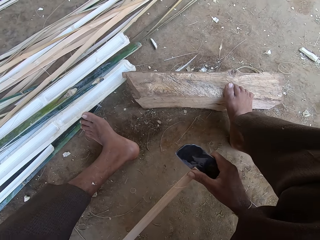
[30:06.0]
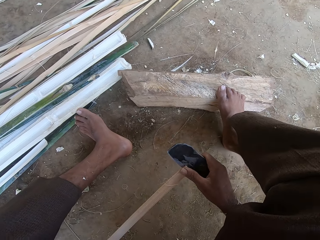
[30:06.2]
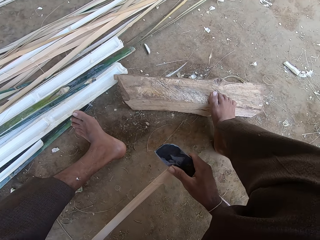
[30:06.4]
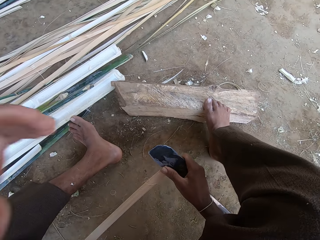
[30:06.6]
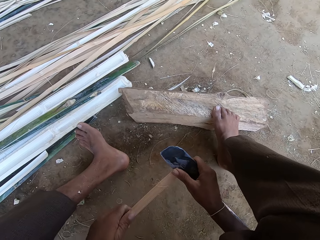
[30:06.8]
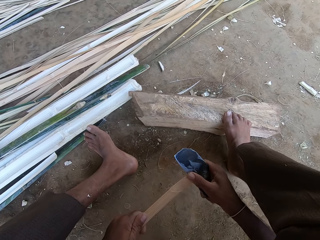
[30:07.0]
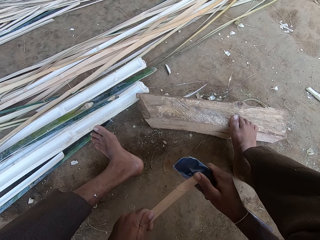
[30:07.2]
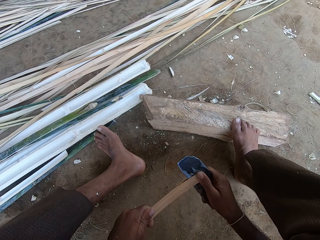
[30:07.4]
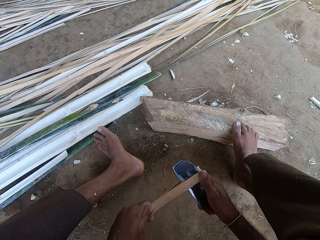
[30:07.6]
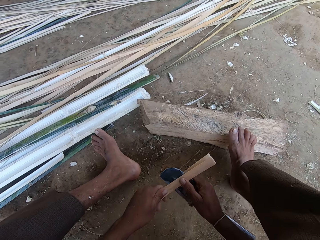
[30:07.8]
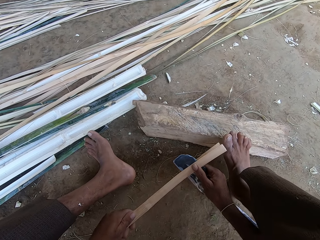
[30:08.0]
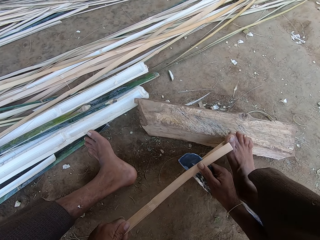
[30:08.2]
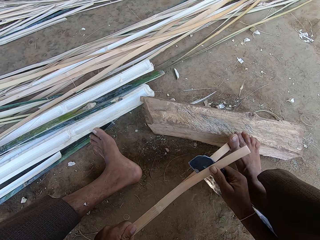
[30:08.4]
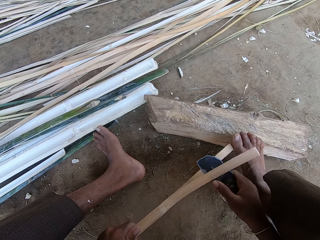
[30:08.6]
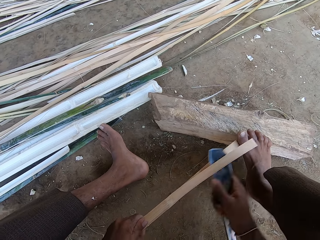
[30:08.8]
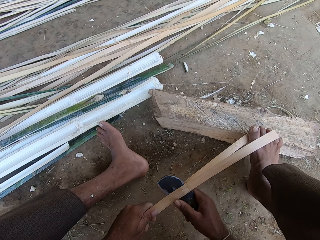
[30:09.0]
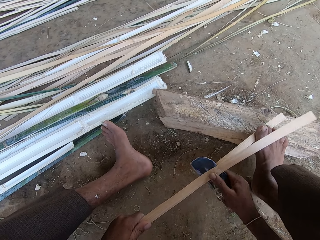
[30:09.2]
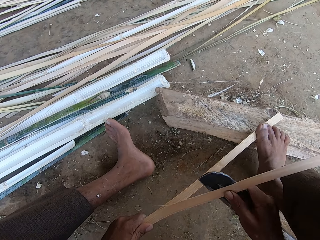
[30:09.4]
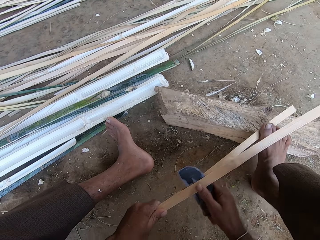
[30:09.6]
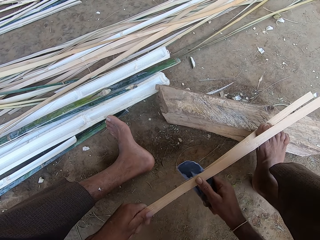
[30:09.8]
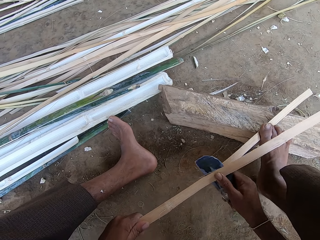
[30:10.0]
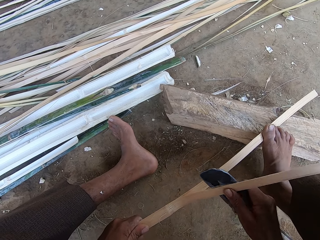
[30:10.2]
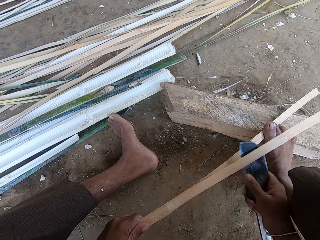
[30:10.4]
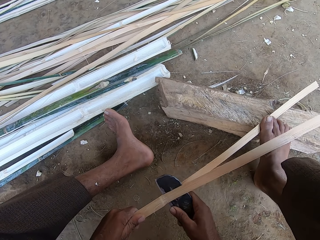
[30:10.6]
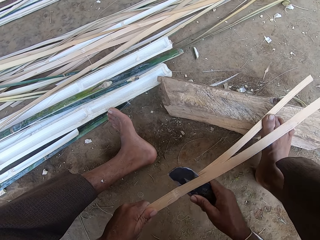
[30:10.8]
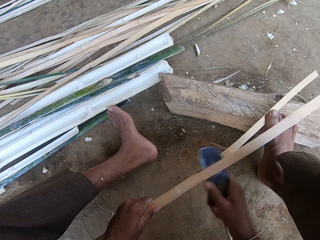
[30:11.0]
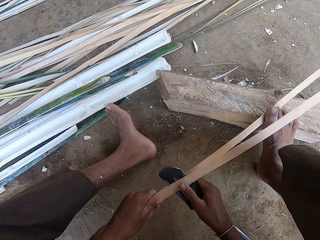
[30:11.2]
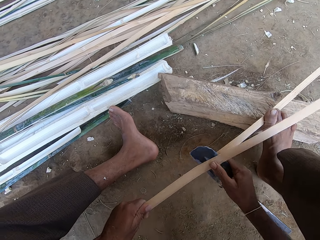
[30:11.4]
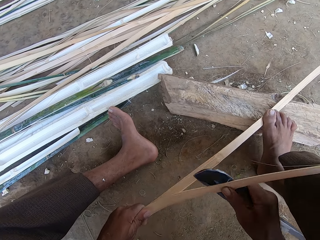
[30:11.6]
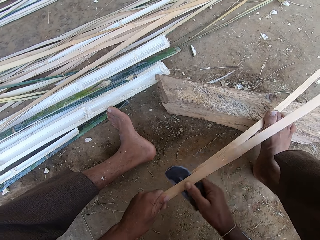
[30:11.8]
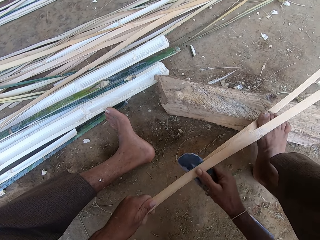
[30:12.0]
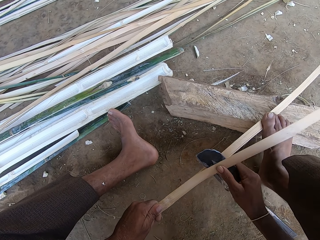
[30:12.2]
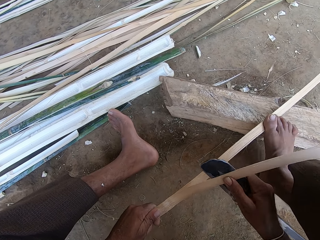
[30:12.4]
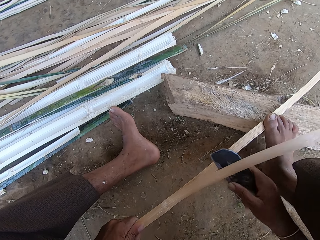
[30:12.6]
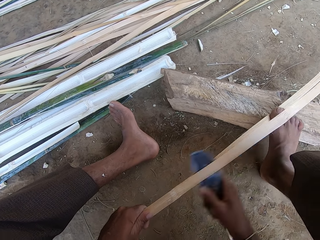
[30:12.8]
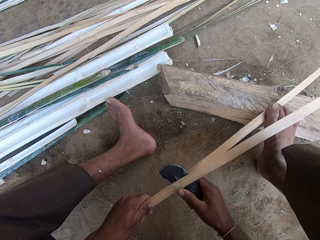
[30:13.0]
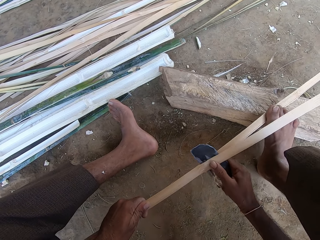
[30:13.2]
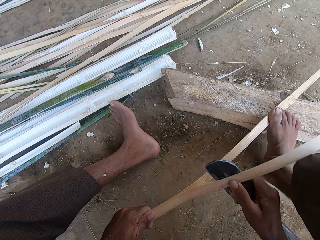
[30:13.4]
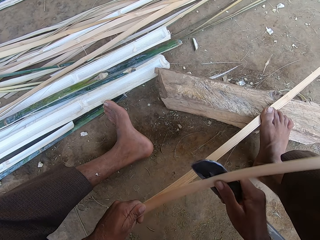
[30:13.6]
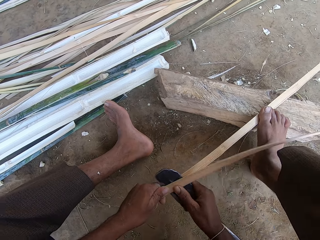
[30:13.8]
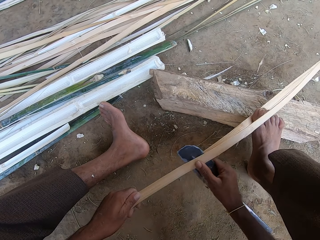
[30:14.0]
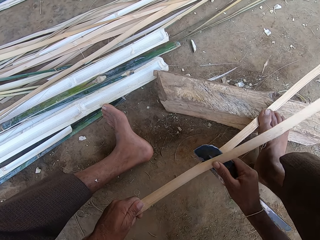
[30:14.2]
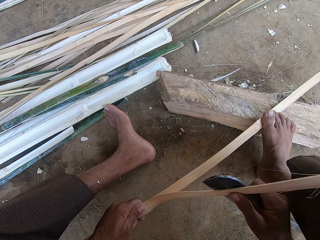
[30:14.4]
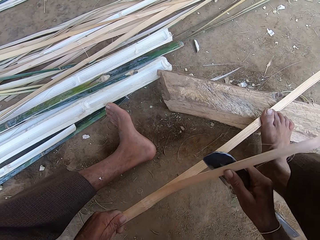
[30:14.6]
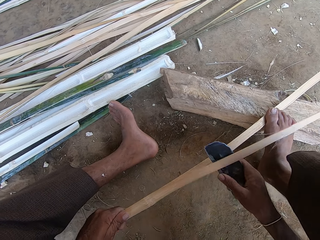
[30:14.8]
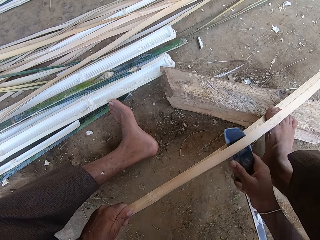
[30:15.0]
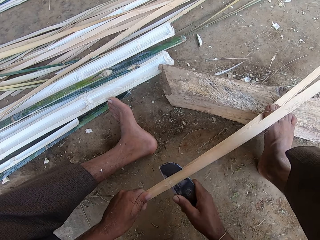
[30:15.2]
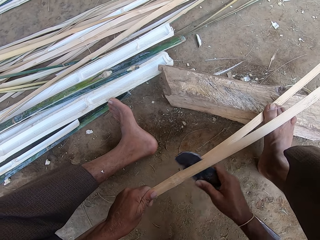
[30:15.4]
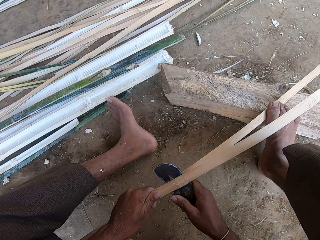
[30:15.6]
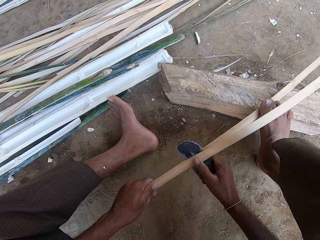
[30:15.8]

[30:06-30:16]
The camera wearer moves the hand. They peel the bamboo. They hold the bamboo. They cut the bamboo with a knife.

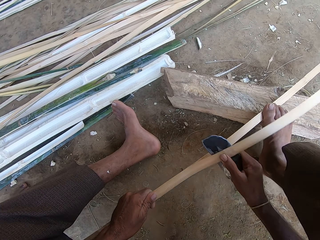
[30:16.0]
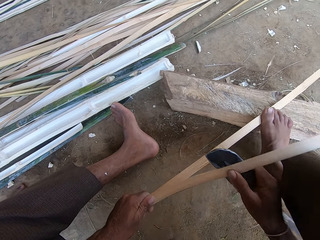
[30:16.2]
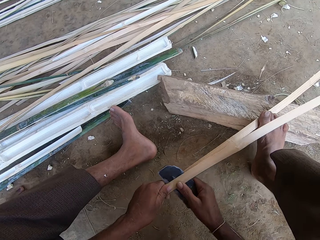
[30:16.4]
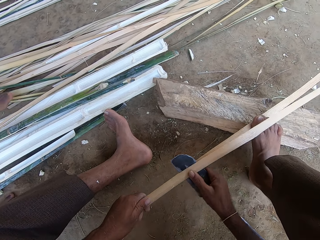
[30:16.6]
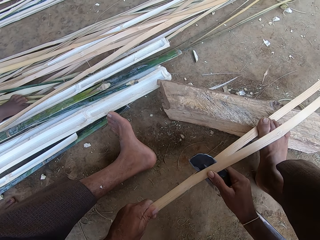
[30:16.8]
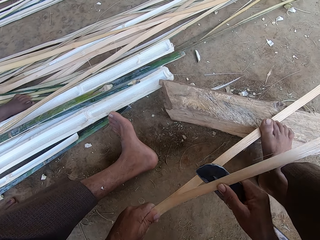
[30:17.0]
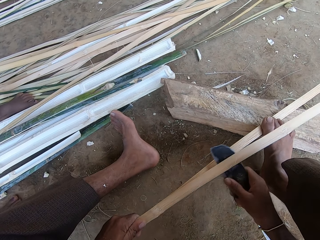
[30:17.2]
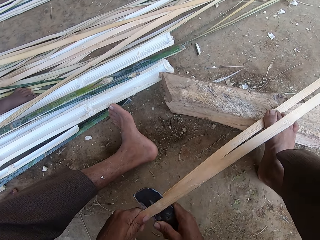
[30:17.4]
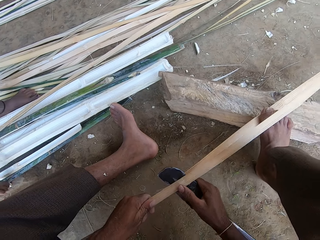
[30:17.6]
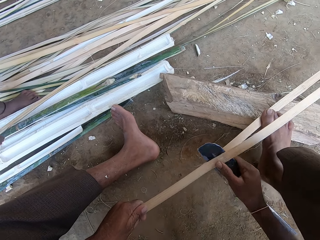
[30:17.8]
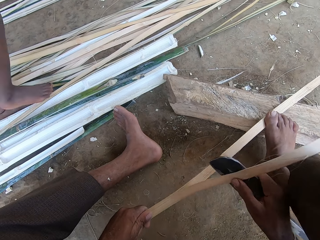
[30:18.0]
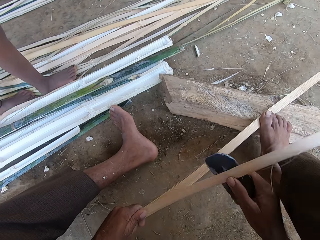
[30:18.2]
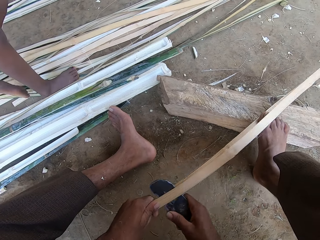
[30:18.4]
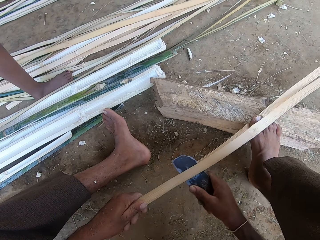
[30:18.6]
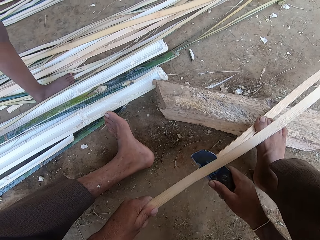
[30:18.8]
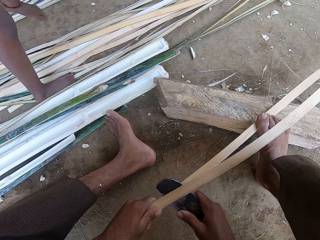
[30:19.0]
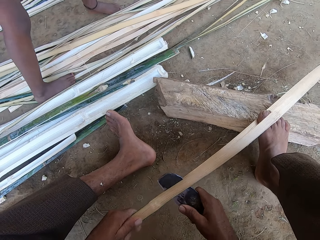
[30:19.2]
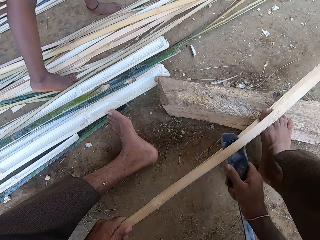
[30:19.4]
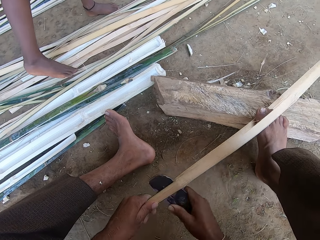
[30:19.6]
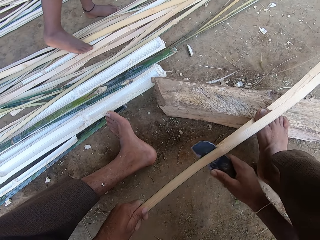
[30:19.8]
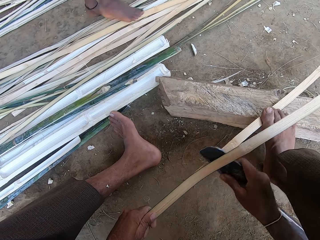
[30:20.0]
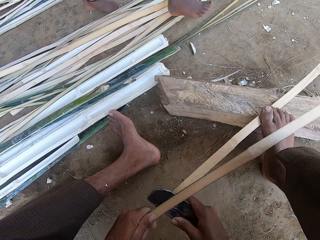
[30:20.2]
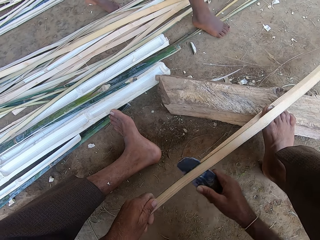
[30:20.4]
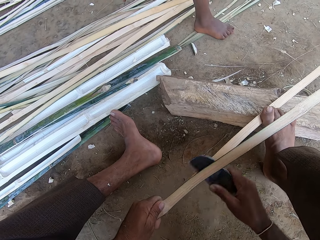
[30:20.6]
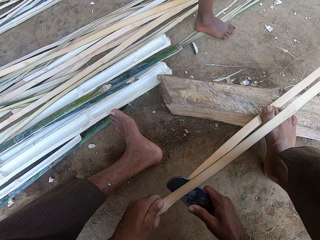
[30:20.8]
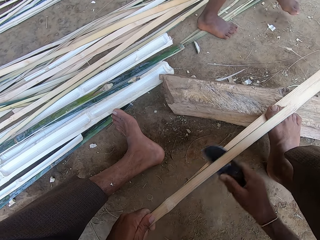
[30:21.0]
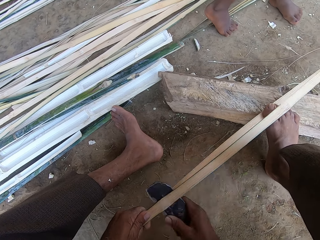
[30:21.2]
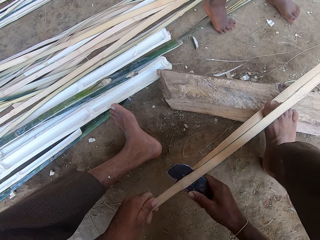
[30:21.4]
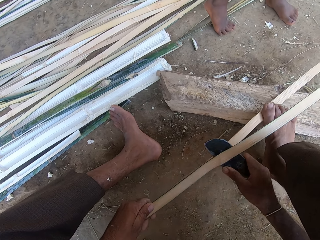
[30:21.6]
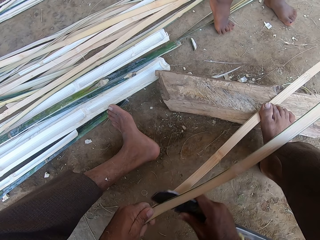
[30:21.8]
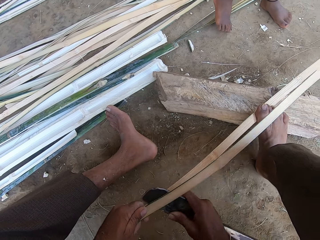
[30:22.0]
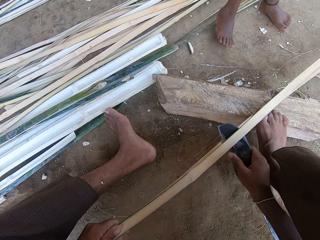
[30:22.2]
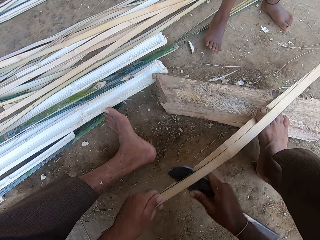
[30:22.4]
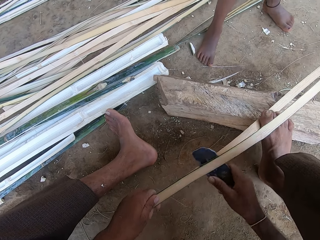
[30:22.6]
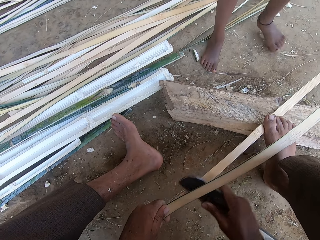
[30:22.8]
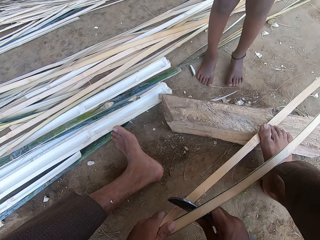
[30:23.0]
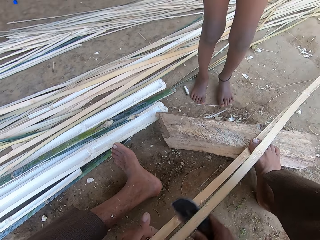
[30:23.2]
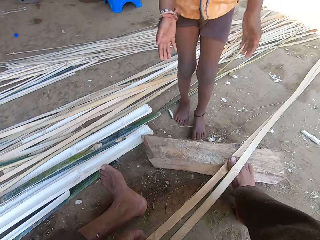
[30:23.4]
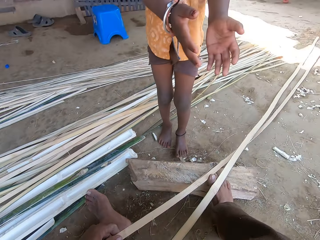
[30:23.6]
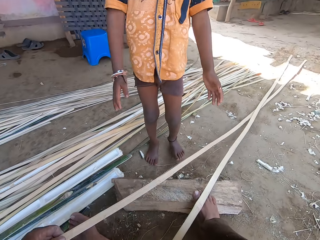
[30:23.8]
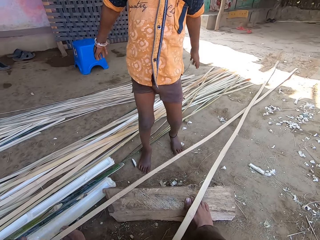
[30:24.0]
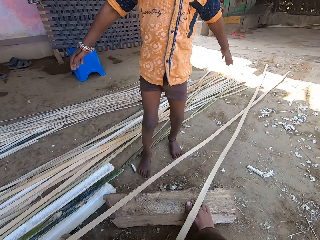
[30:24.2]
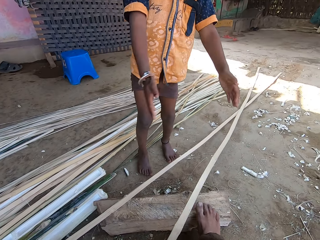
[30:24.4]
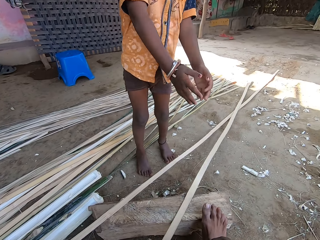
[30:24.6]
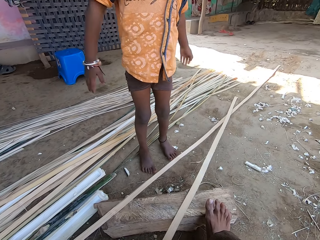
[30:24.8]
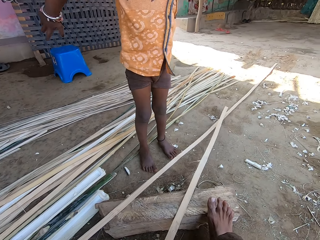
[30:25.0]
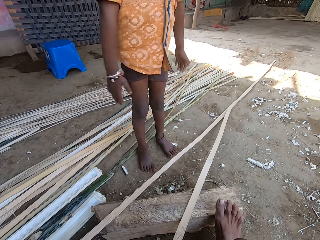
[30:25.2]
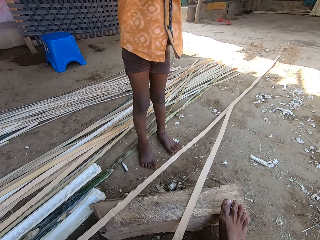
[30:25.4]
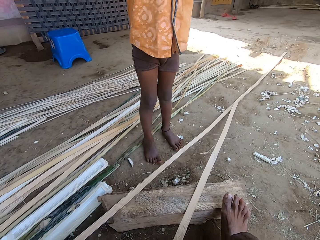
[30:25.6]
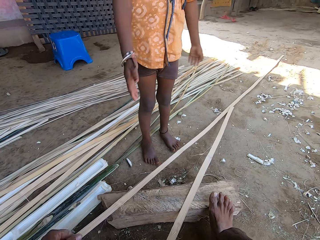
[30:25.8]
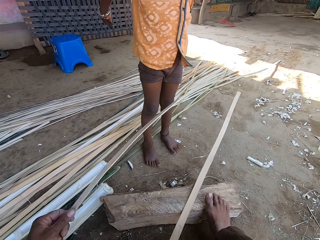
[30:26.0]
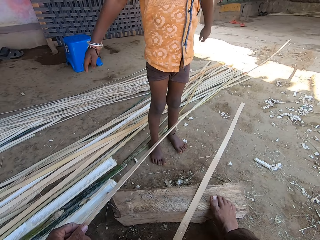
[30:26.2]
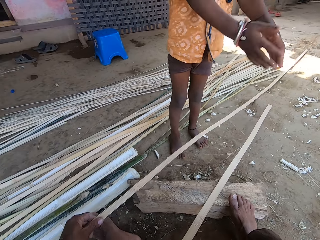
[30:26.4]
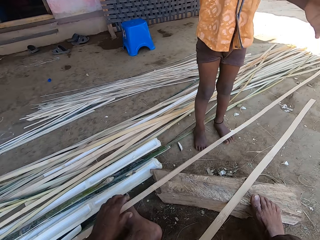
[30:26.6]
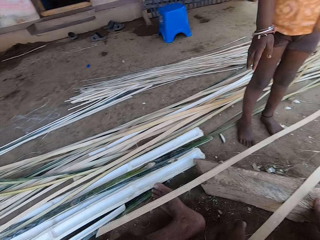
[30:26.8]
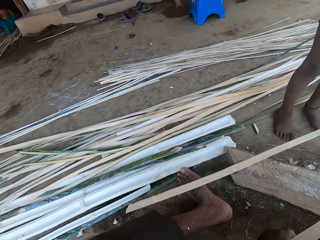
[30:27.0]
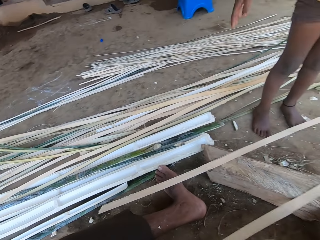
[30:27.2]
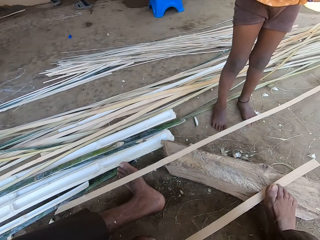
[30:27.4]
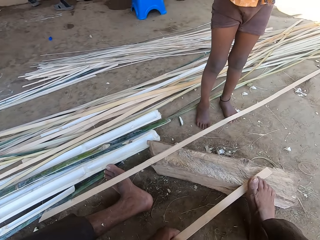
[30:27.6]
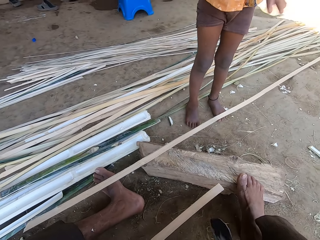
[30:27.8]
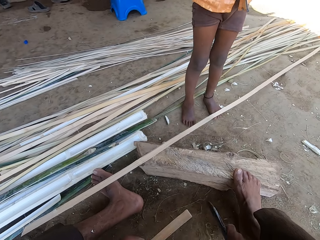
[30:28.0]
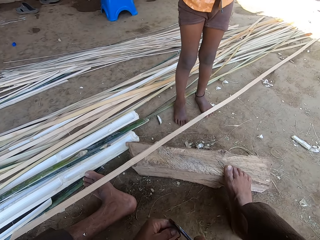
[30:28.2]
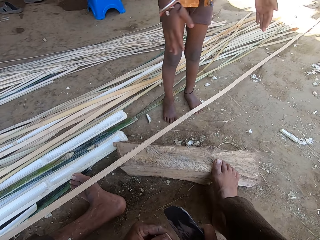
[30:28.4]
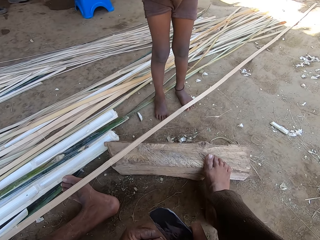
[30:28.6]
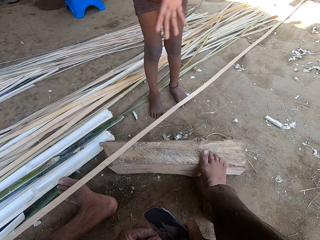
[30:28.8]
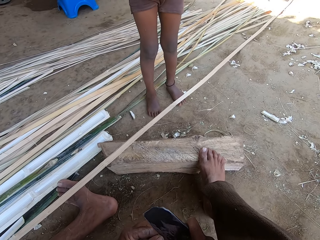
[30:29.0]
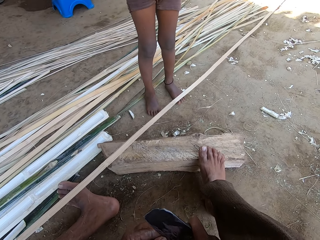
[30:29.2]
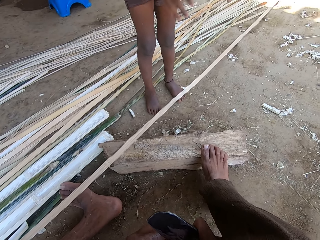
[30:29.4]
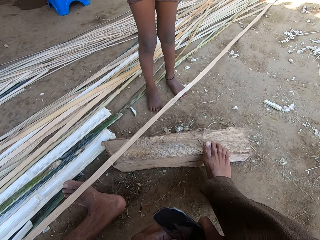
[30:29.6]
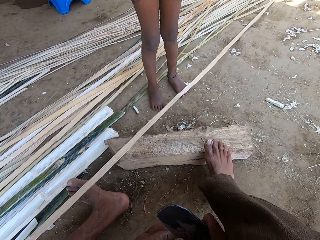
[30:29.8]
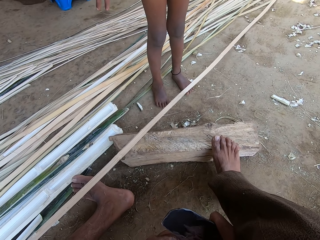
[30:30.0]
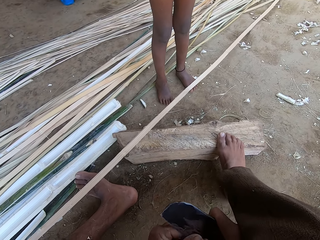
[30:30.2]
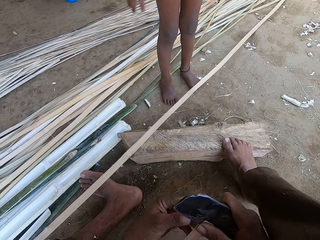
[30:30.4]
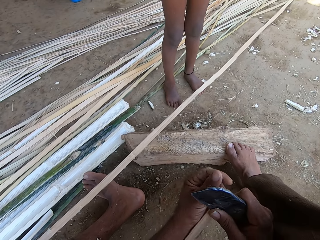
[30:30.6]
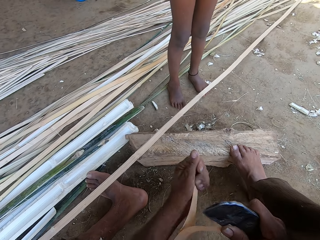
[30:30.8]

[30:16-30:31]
A baby walks on top of the bamboo. The camera wearer cuts the bamboo with a knife. A man gestures with his hands. The camera wearer peels the bamboo. The baby claps the hands.
